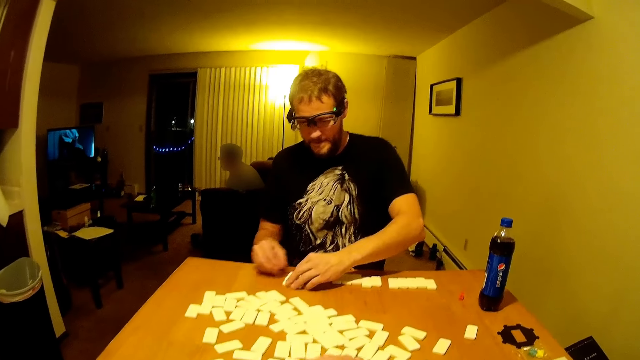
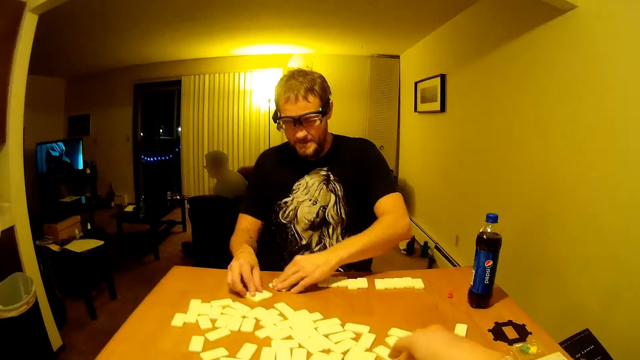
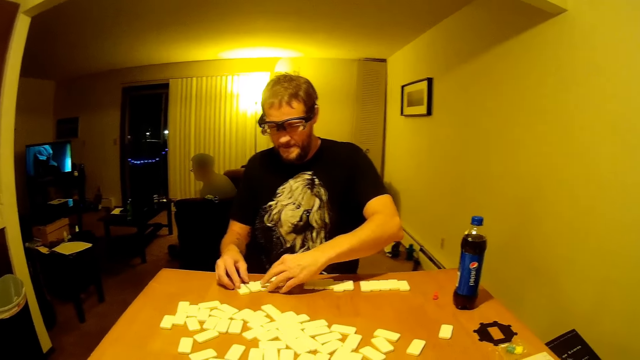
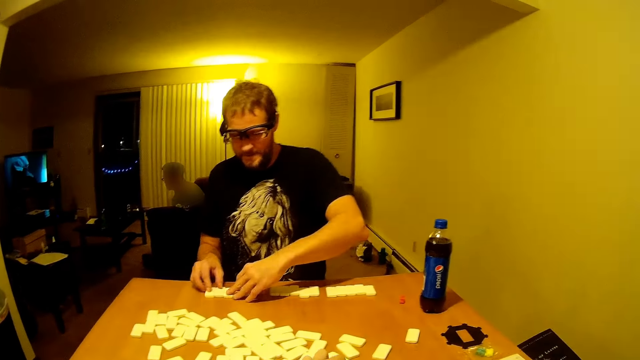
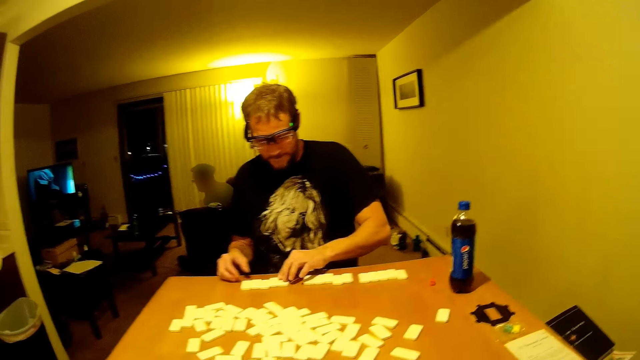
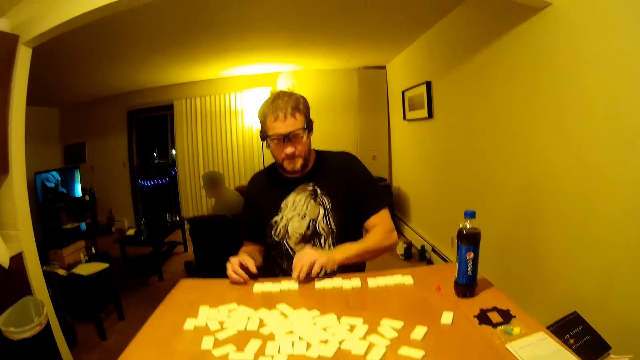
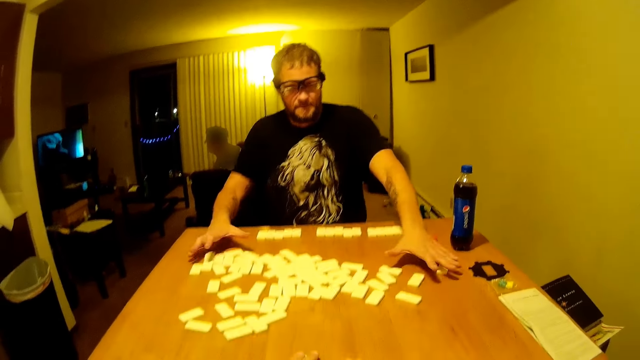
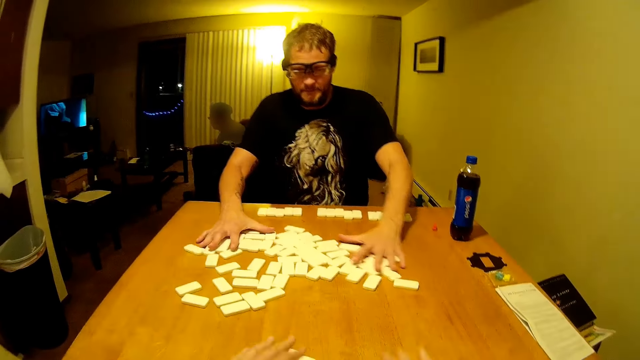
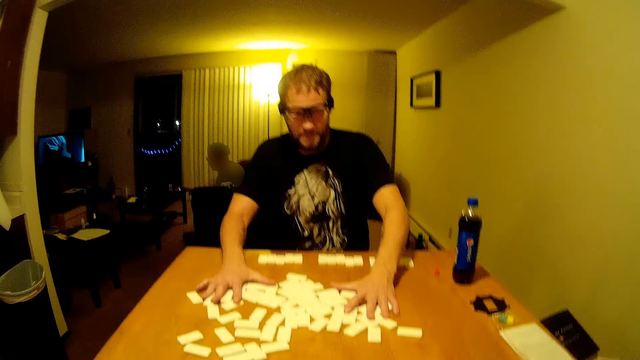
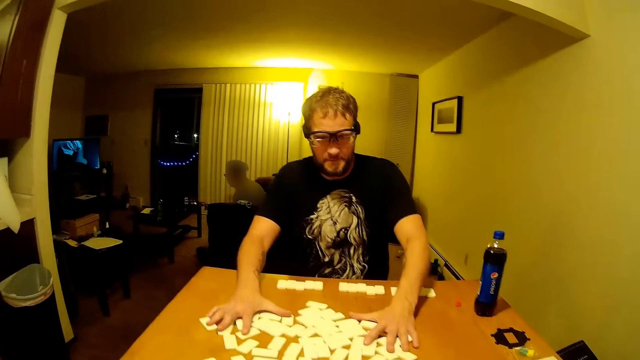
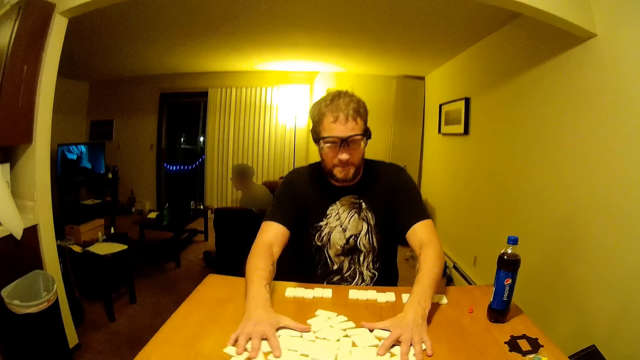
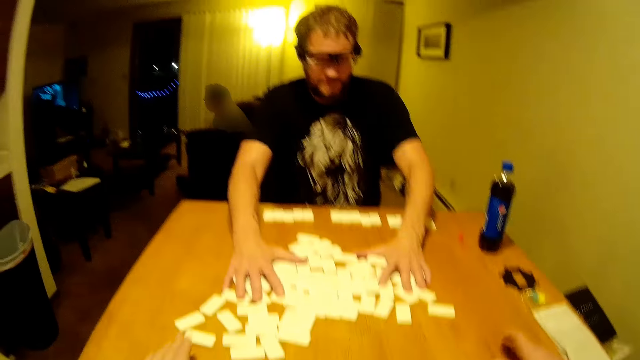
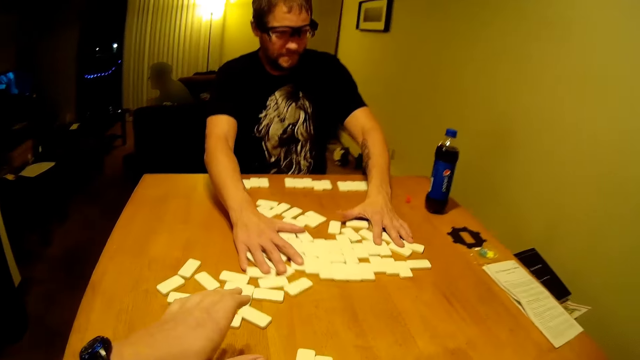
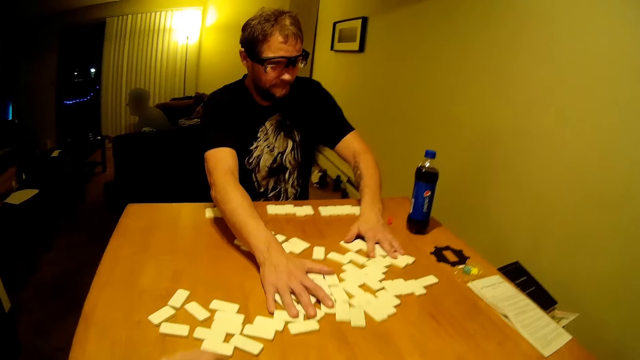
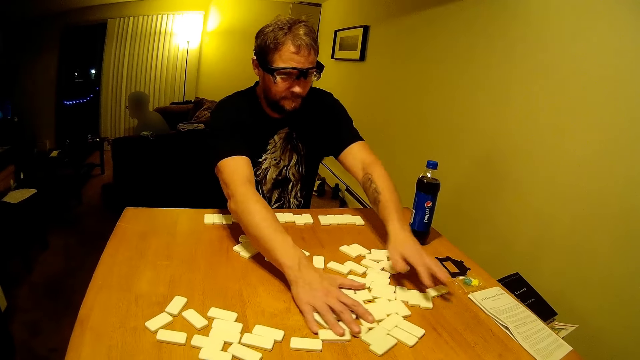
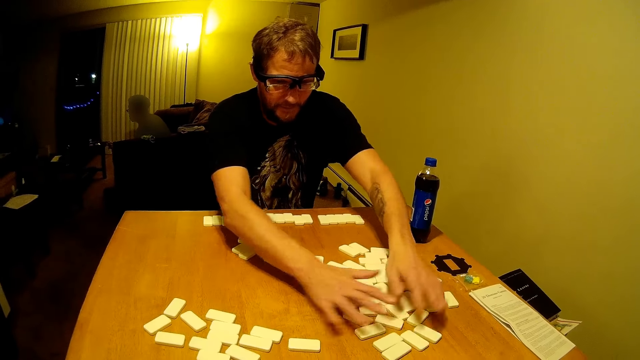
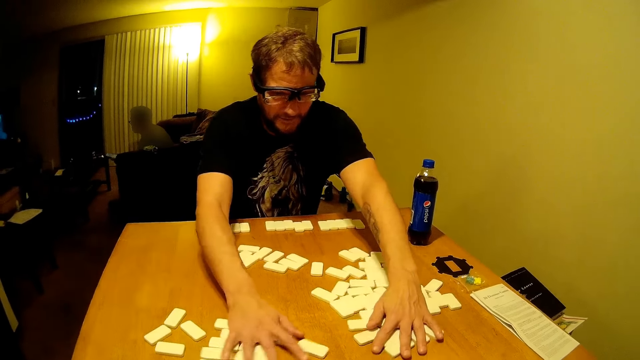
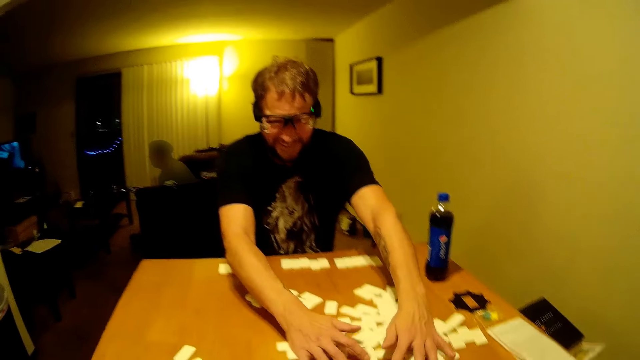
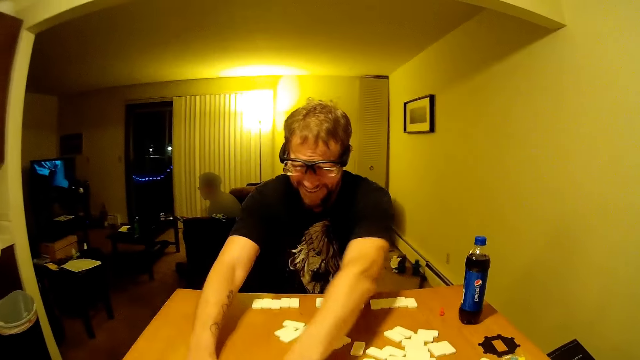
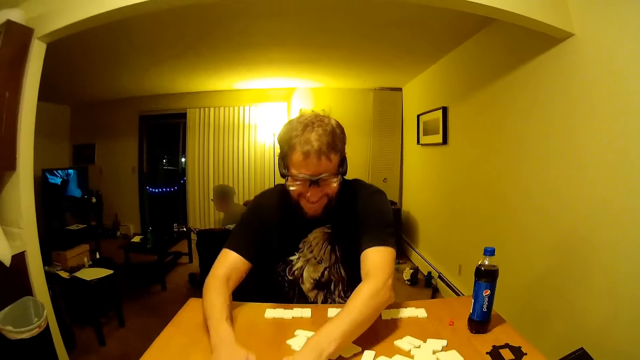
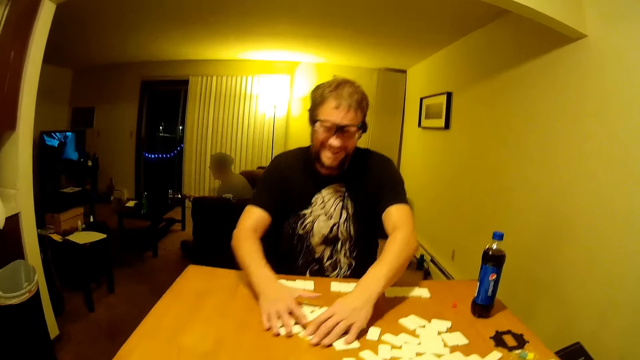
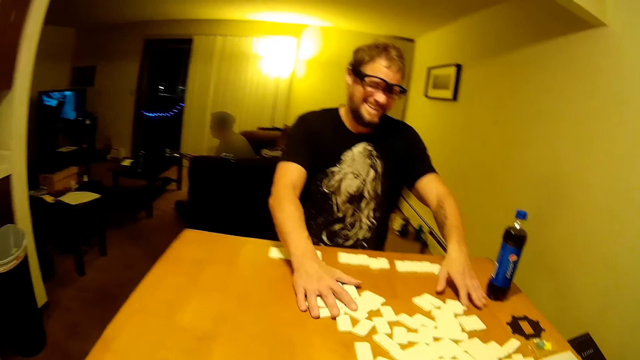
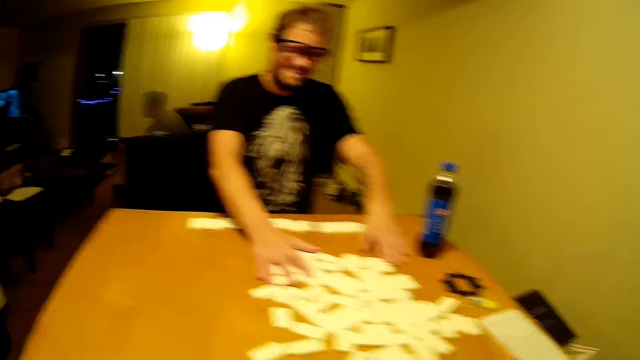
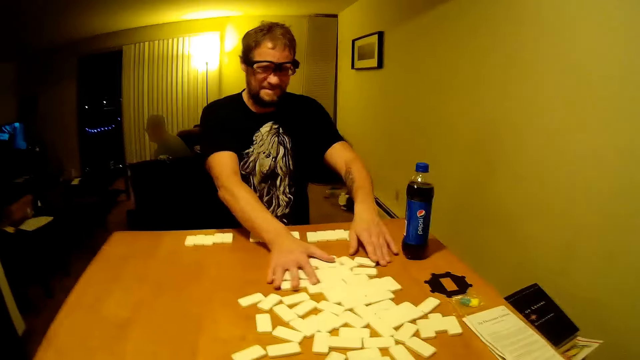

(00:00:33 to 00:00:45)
A man squeezes aside the dominoes.

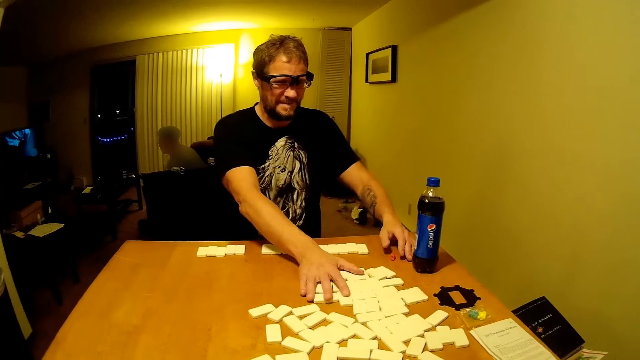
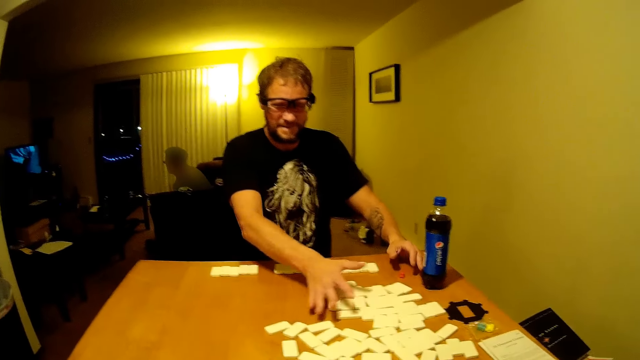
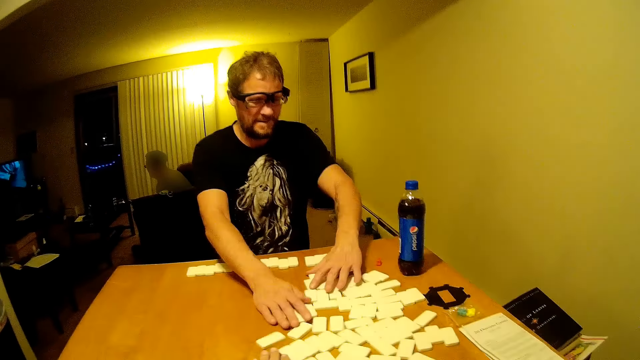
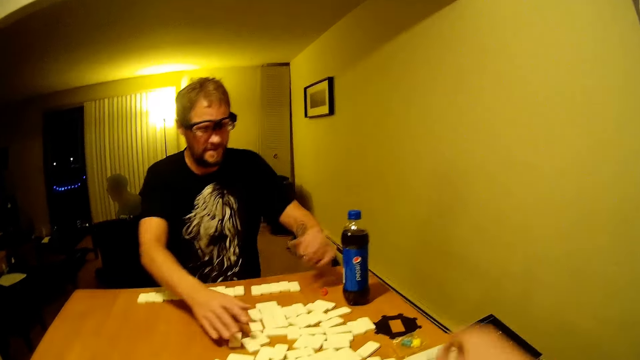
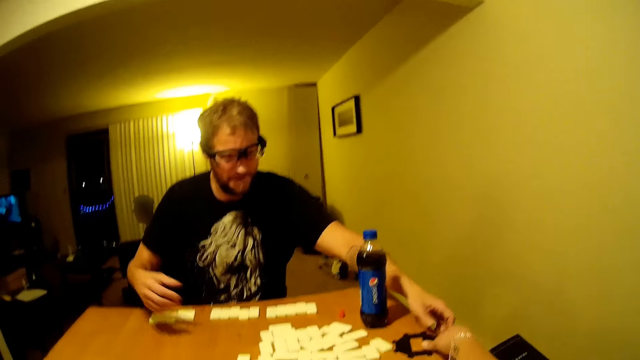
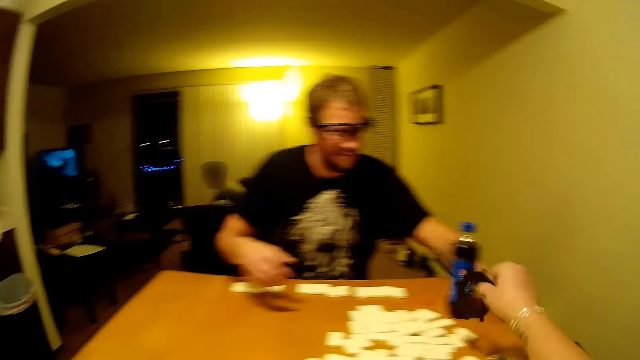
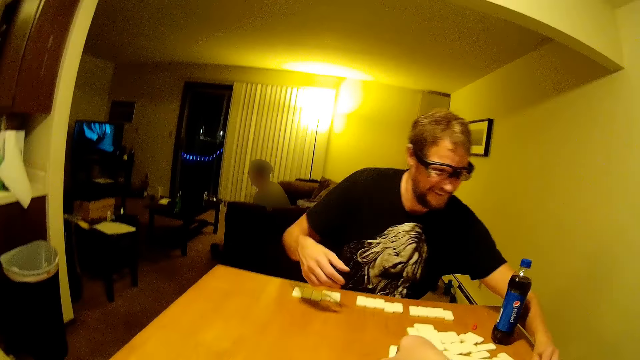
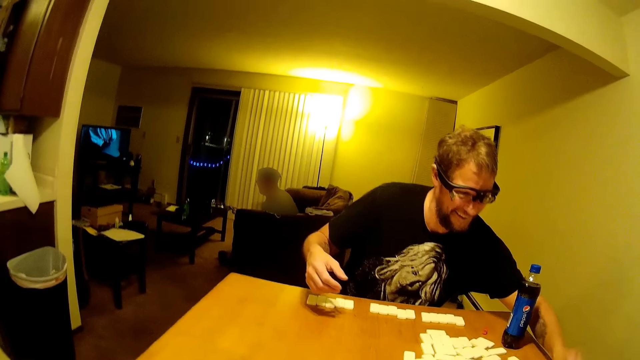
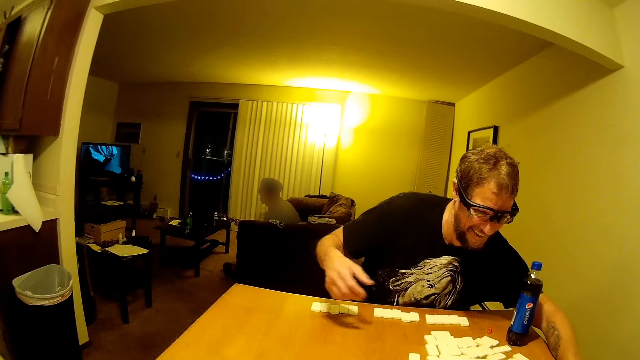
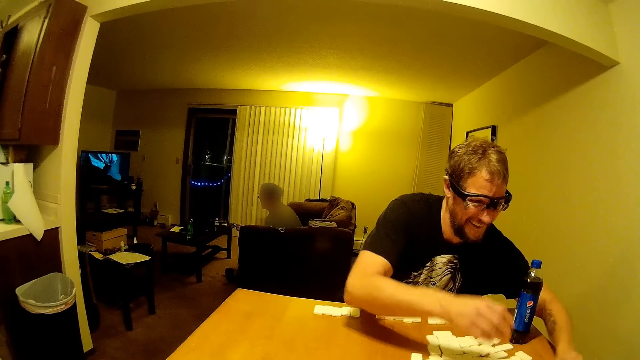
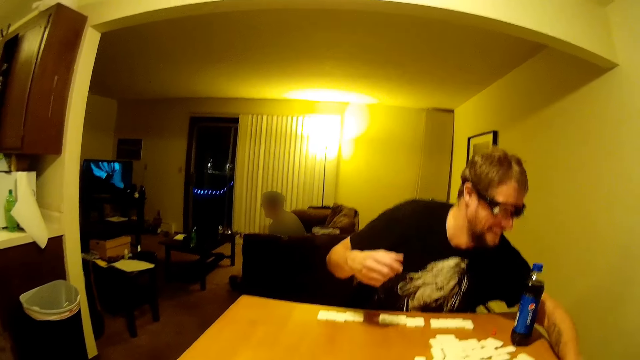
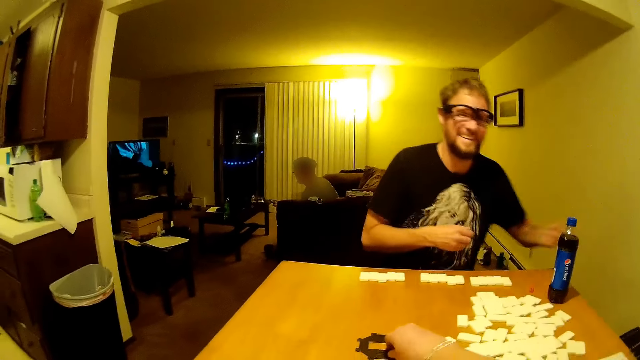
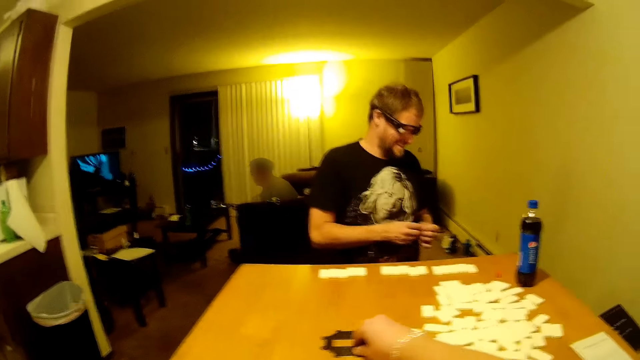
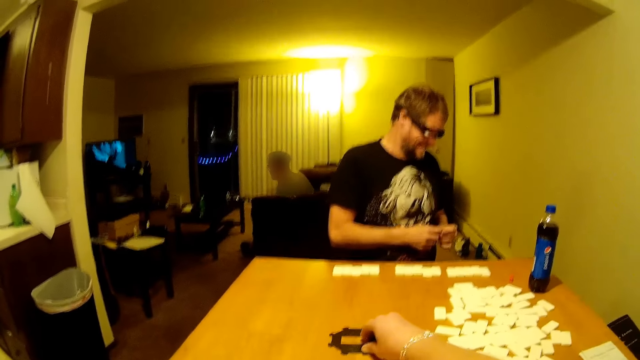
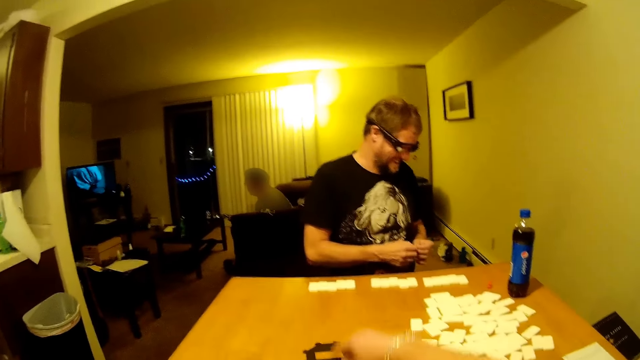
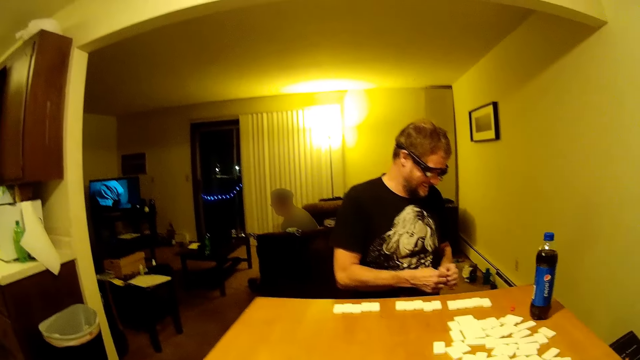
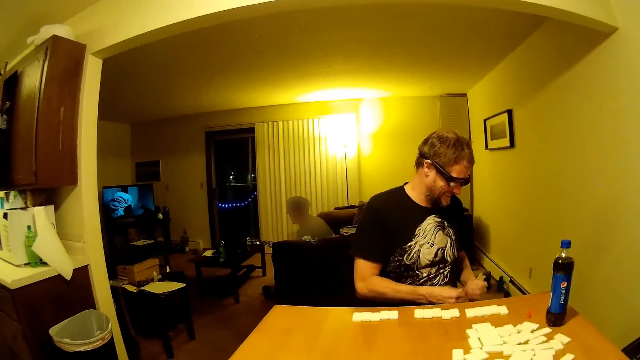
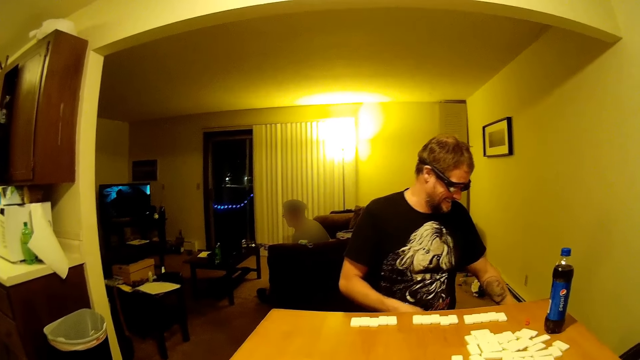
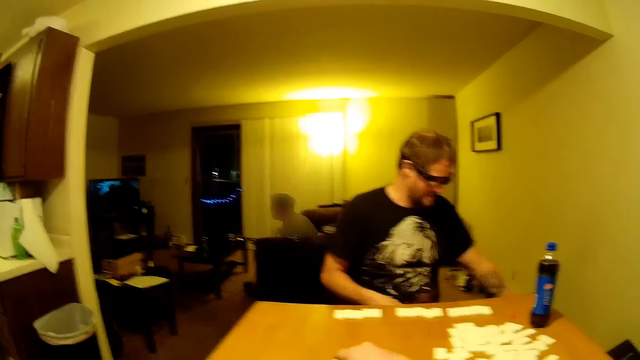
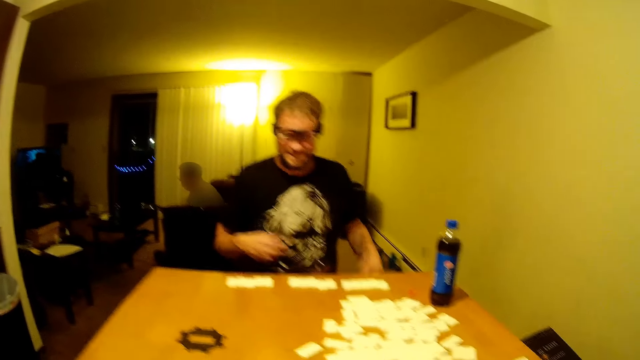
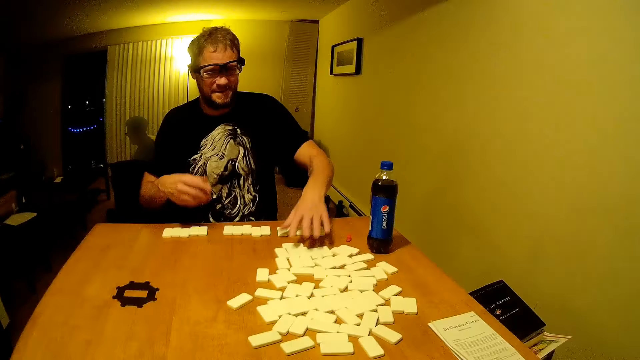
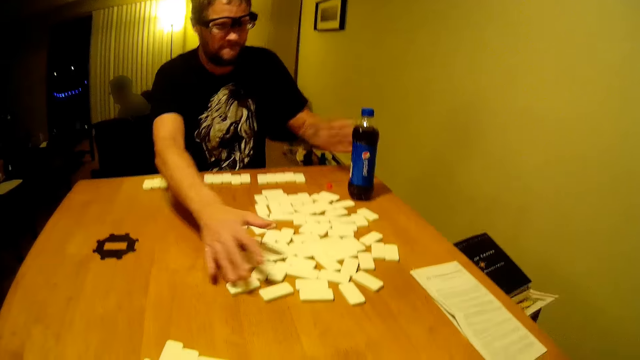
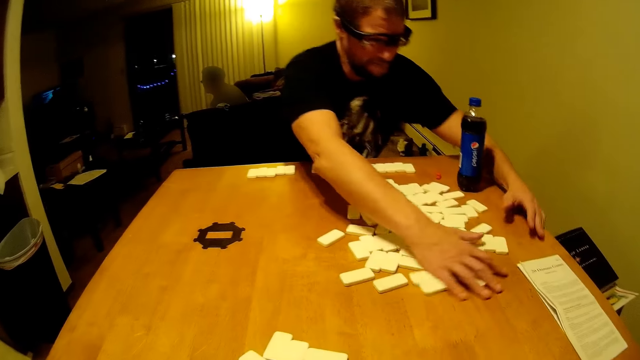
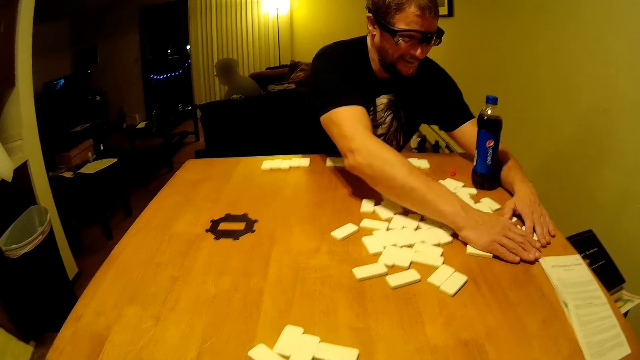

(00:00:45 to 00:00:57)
A man moves the dominoes. The camera wearer speaks. They pick up the fix edge and place the fix edge on the table. The man picks up something. The camera wearer speaks. The man puts down the object.
